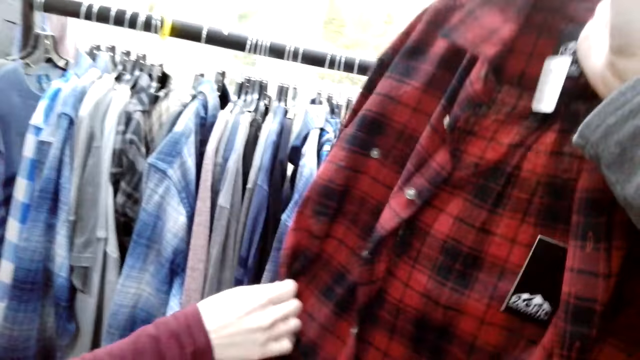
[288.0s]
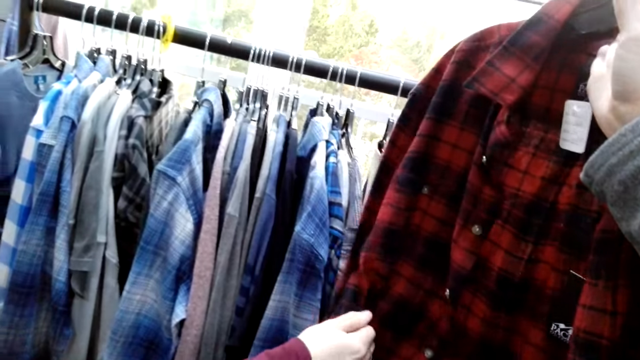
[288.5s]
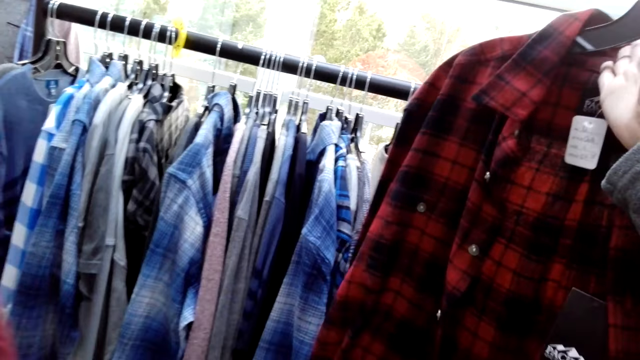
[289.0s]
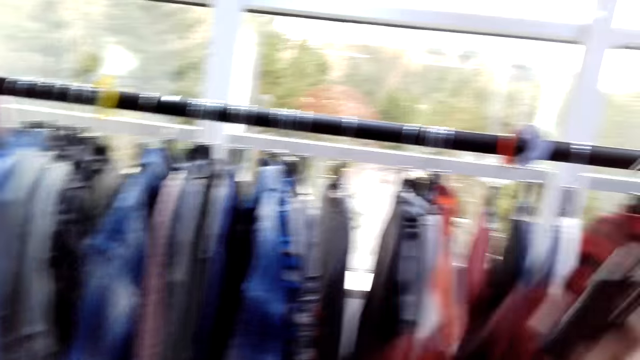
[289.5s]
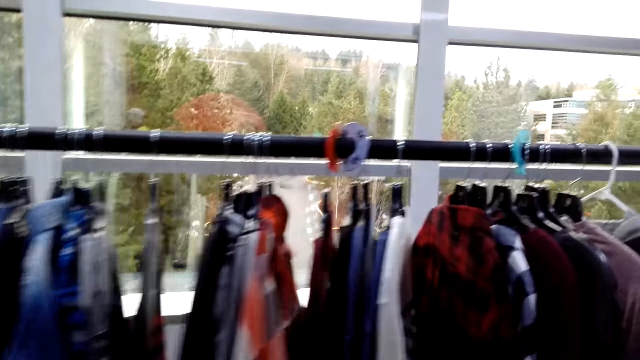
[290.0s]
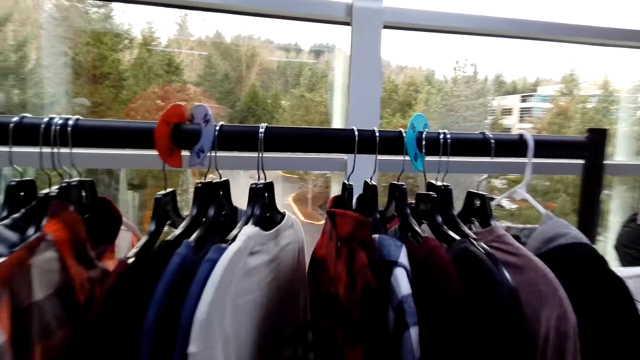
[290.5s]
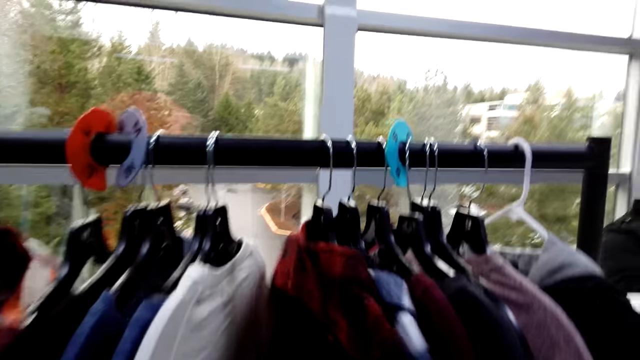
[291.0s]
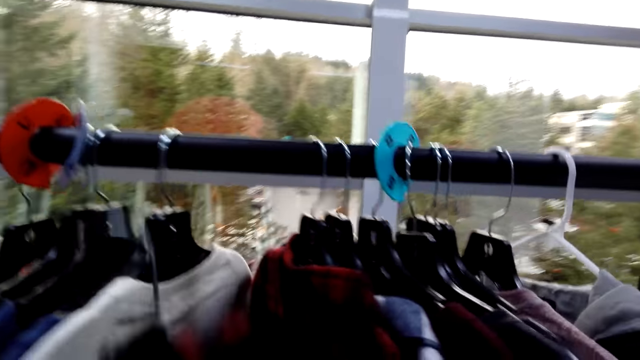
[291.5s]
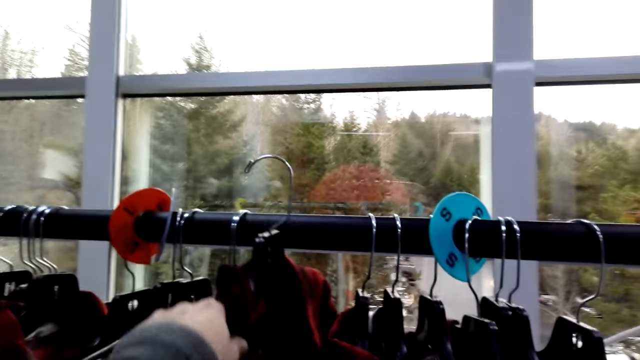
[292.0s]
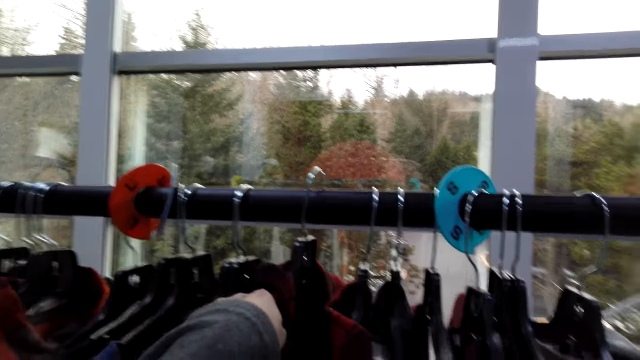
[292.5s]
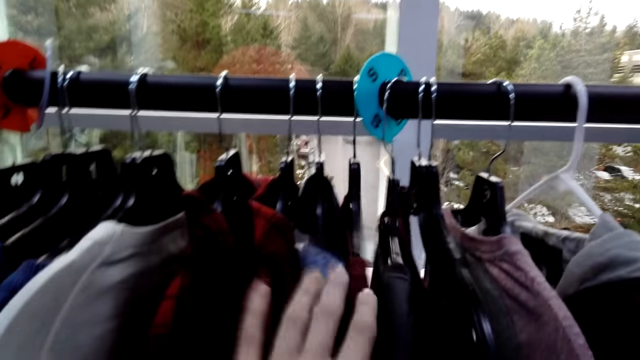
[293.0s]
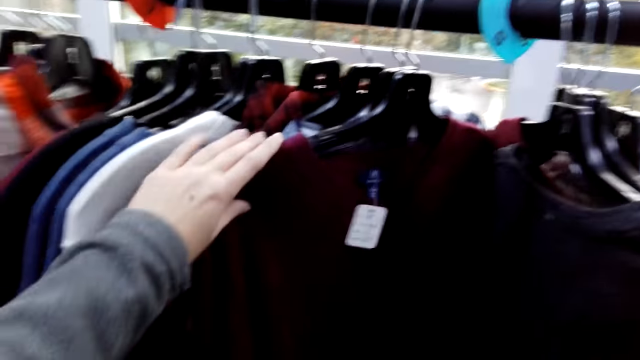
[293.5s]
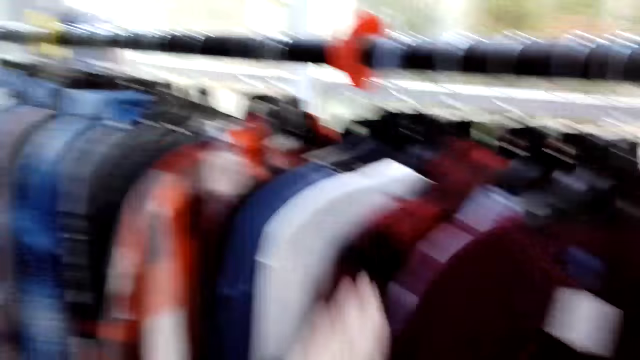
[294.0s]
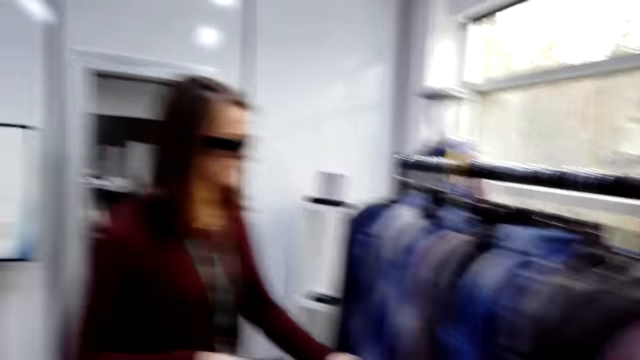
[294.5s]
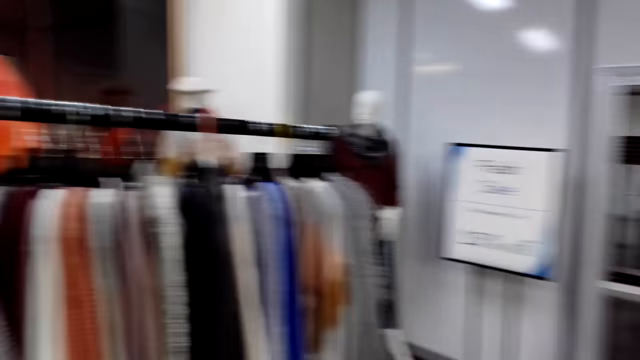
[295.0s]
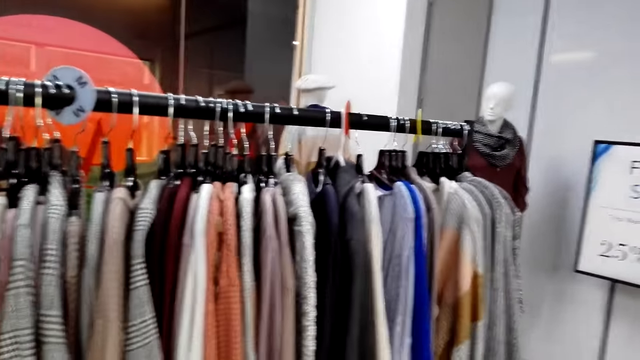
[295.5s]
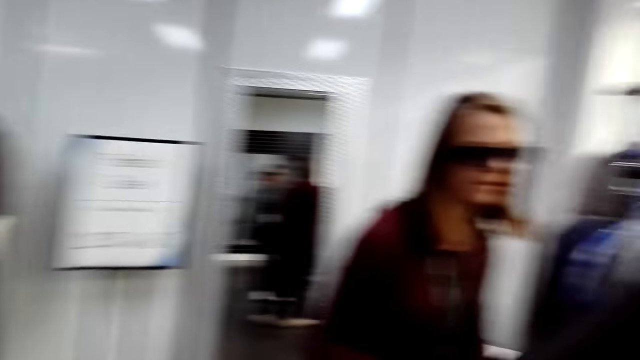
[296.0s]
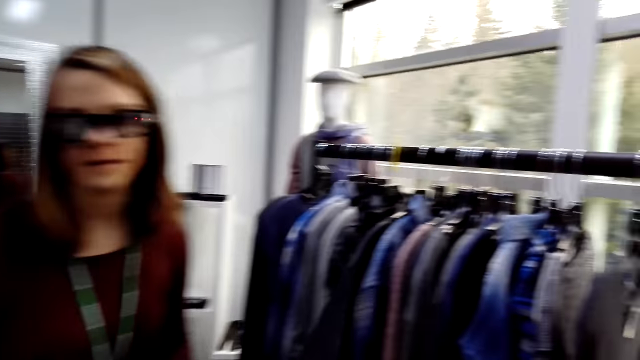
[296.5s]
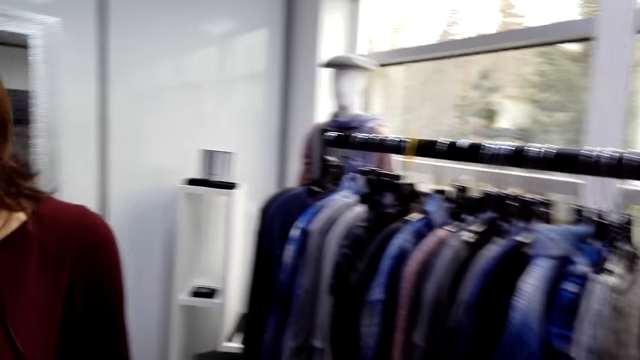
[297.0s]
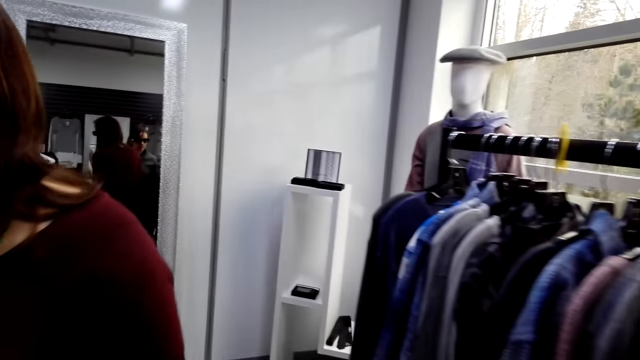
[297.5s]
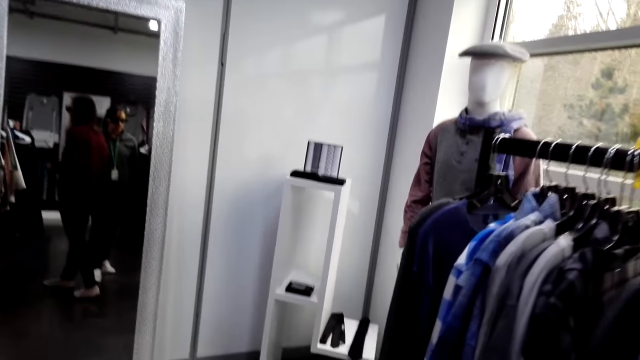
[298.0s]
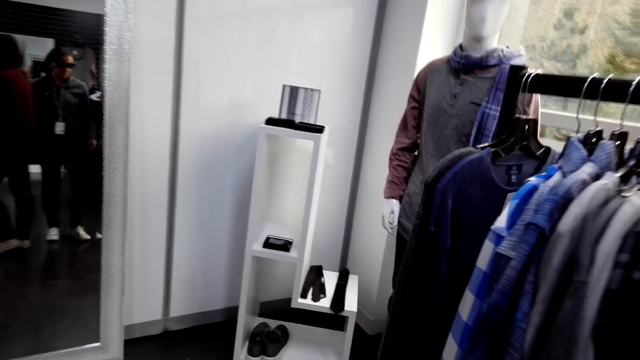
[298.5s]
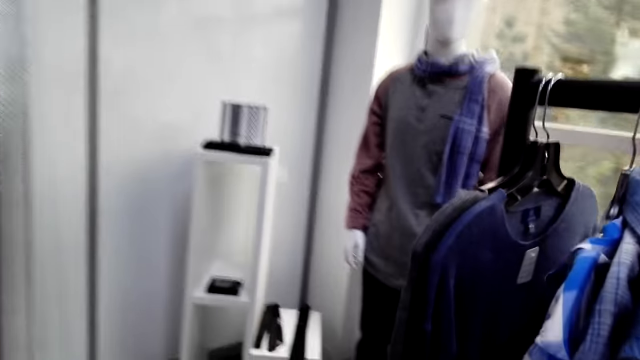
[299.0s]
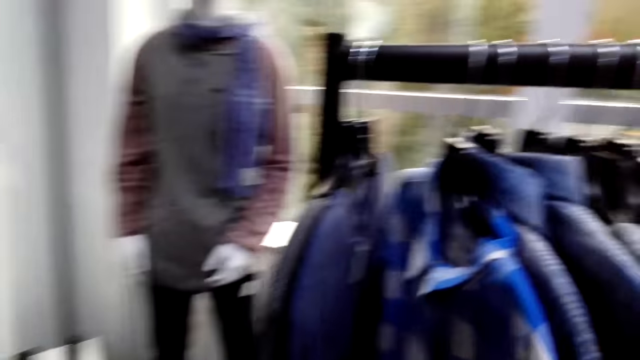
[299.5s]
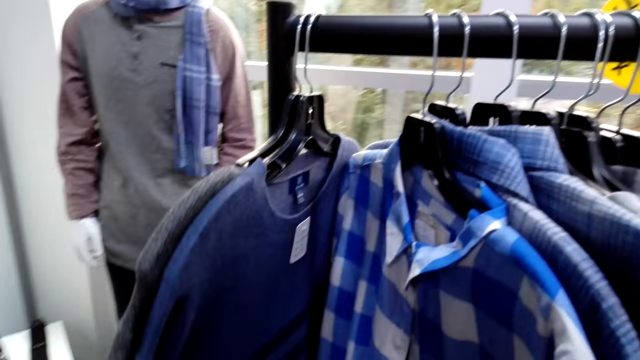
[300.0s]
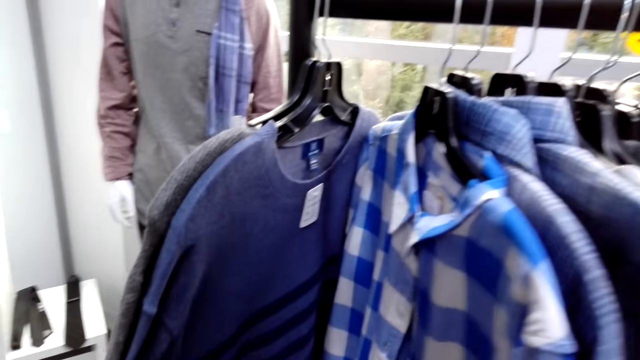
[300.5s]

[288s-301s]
A woman touches the cloth. The camera wearer converses to the woman. They look at the checked shirt, move beside the closet, hang a cloth and place the hanger on the rack stock. They touch the cloth and move the clothes on the rack stock. They look around. They walk in the clothes store. They look around the clothes store. They touch a cloth.

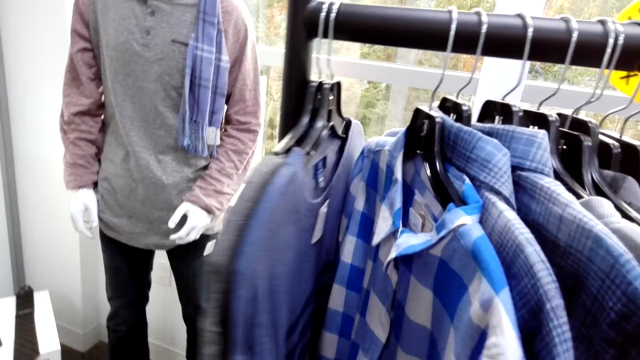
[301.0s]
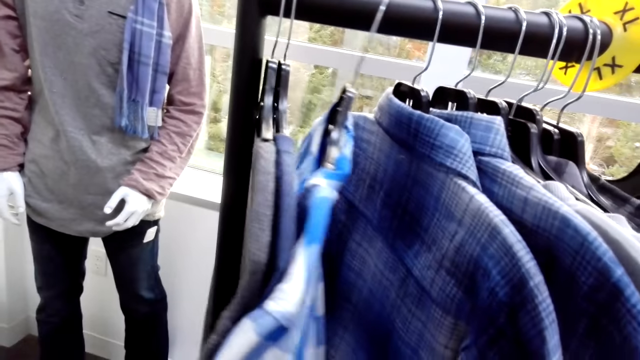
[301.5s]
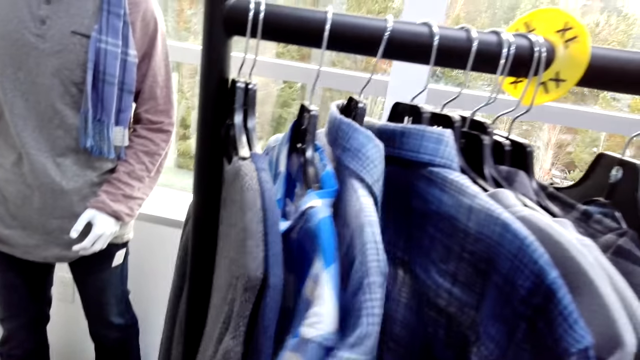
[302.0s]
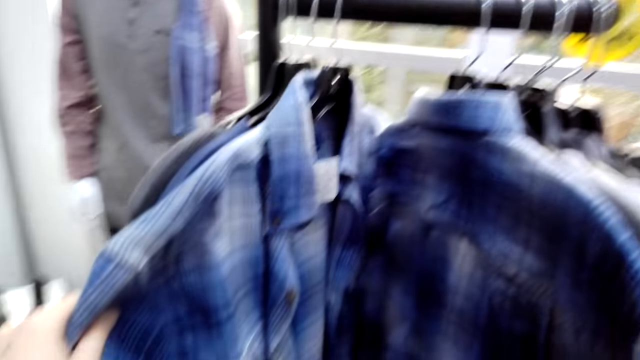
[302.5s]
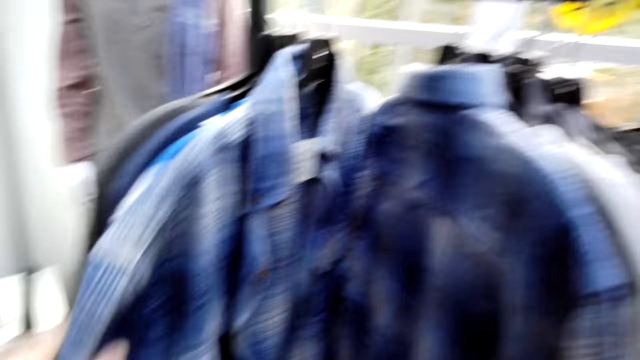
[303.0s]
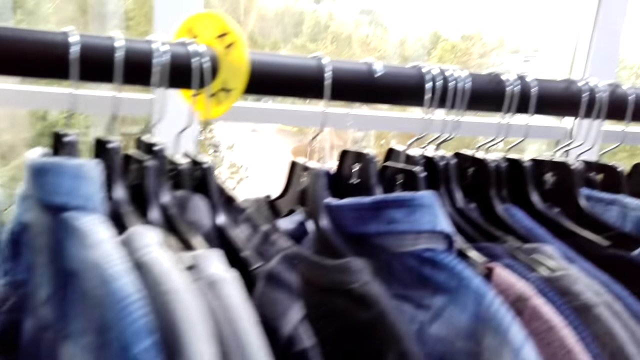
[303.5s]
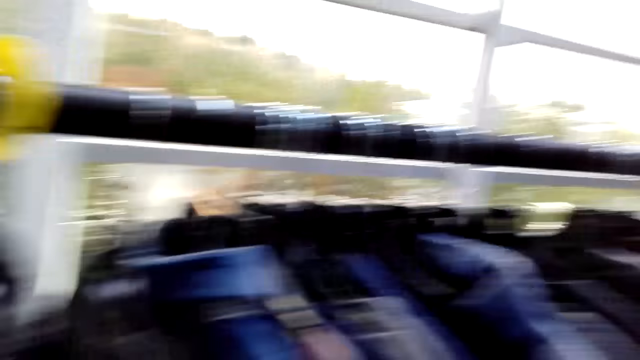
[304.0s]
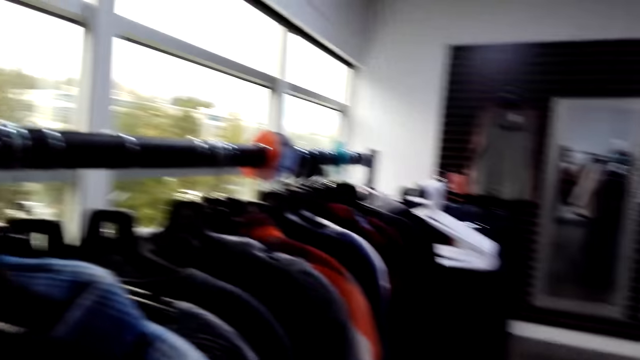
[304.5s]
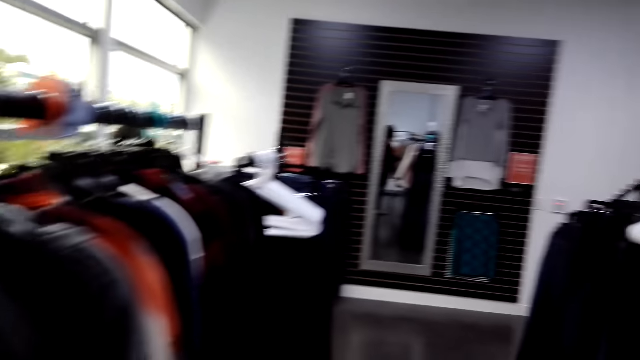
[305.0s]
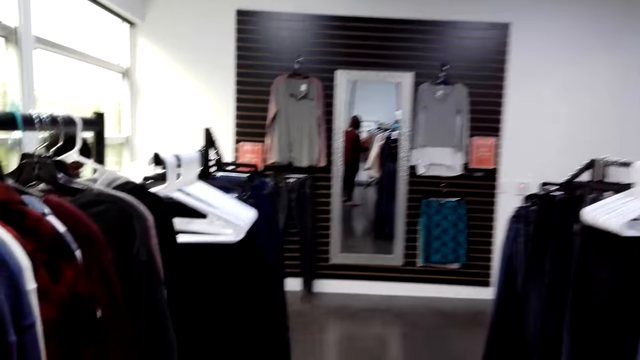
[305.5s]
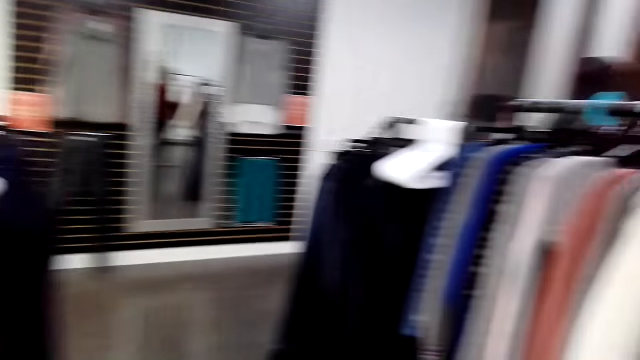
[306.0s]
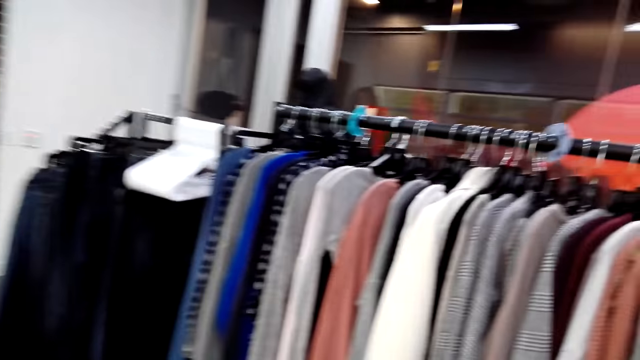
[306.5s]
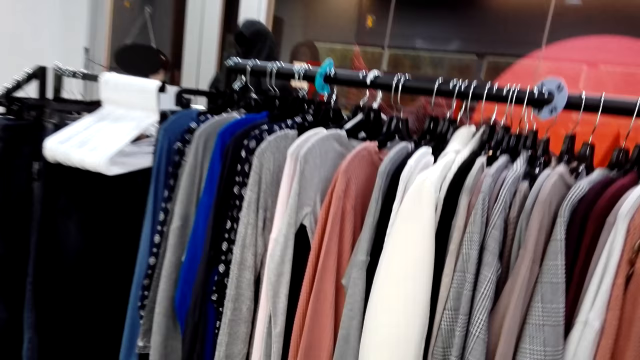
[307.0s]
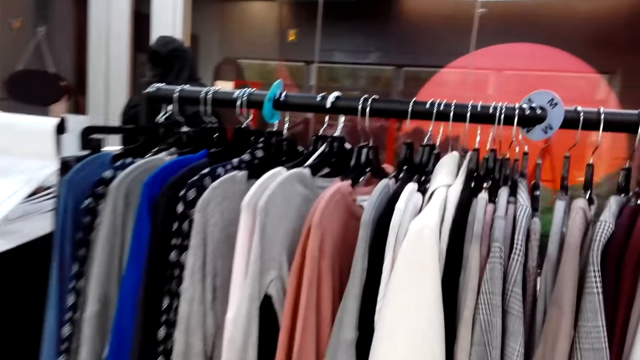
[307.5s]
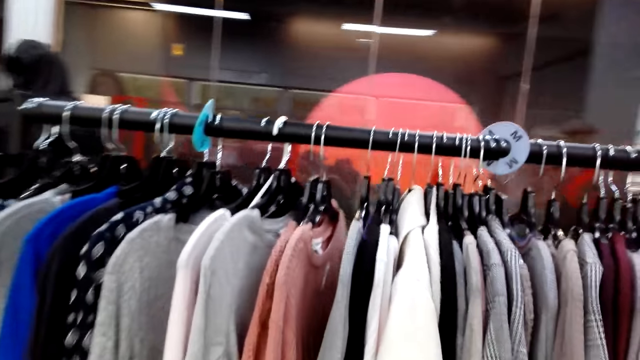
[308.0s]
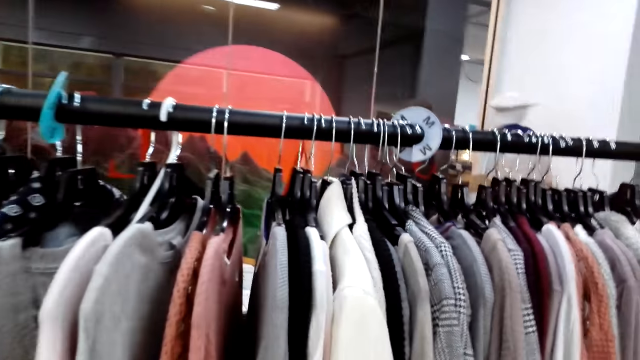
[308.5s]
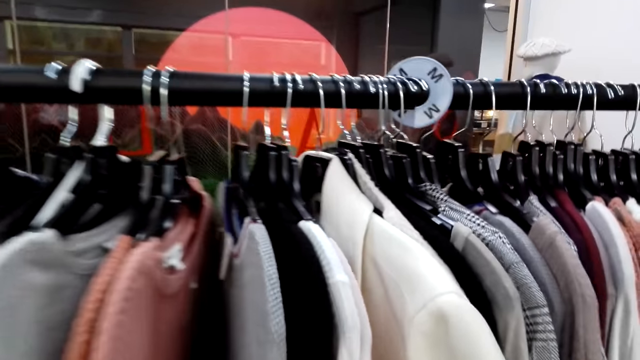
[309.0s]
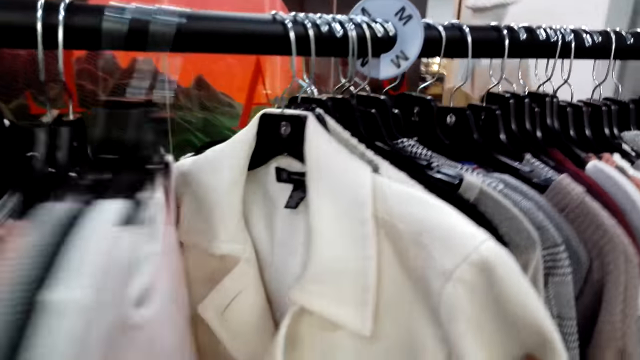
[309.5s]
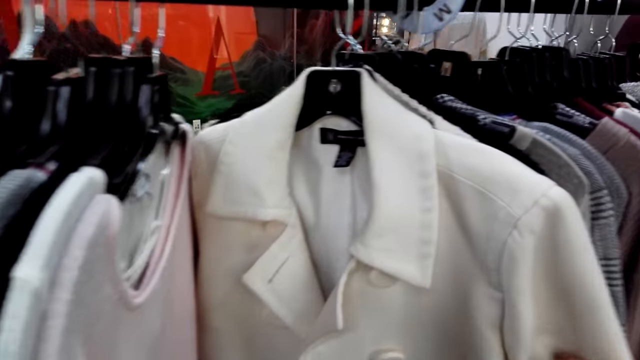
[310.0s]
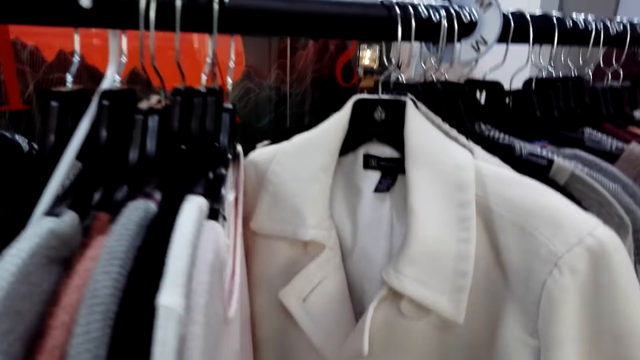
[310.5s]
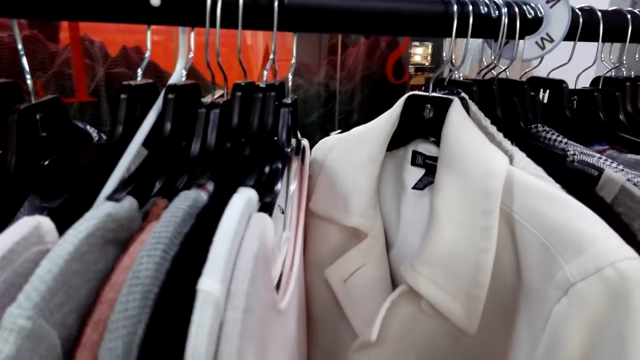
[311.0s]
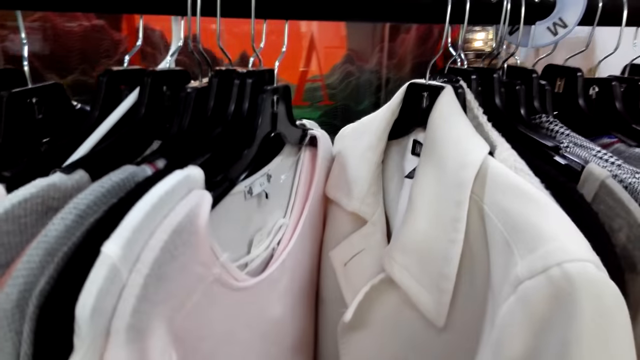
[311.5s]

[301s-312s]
The camera wearer looks at the cloths and moves the clothes on the rack stock. They touch the cloths. They speak to the woman and walk in the clothes store. They touch the cloths, move the clothes on the rack stock and look at the cloths.
